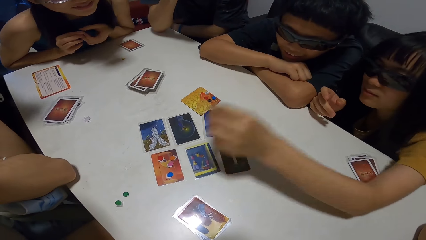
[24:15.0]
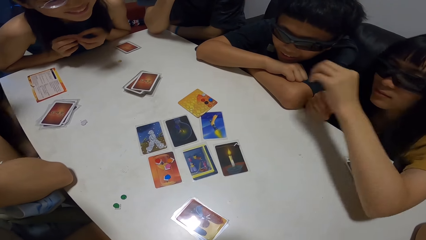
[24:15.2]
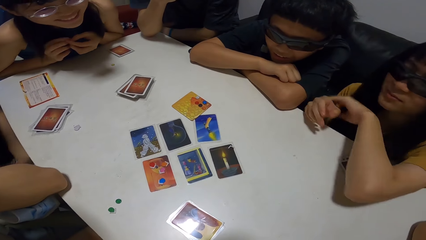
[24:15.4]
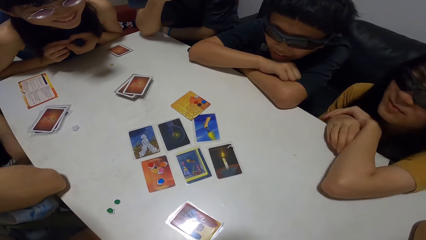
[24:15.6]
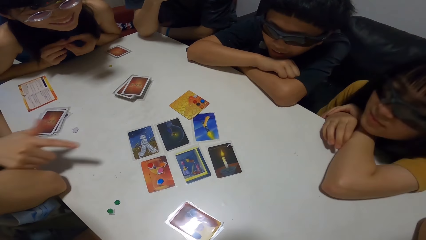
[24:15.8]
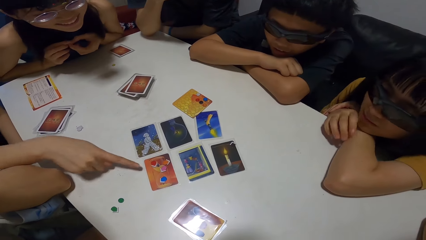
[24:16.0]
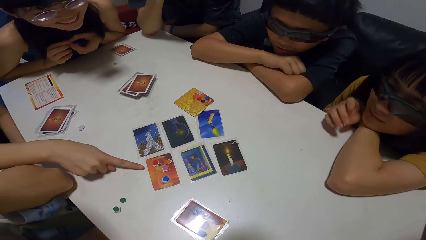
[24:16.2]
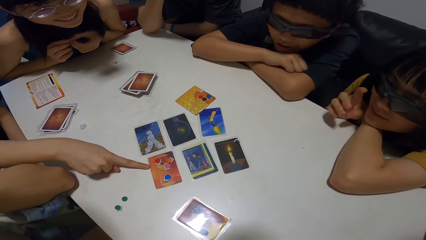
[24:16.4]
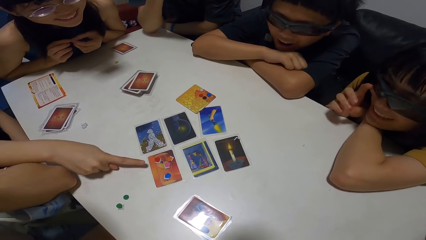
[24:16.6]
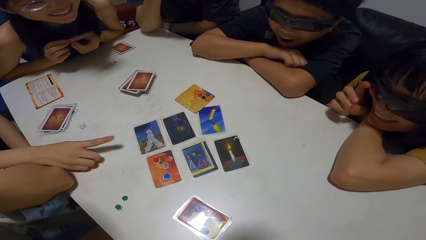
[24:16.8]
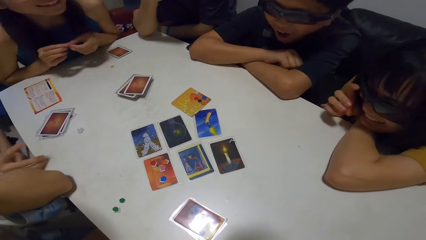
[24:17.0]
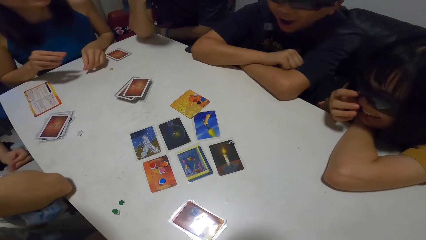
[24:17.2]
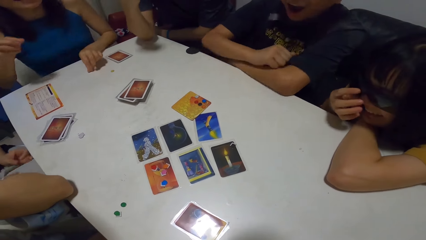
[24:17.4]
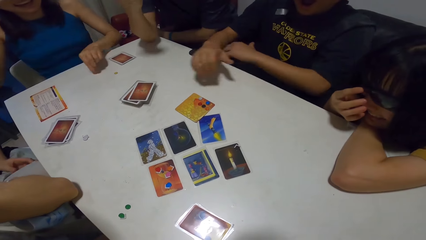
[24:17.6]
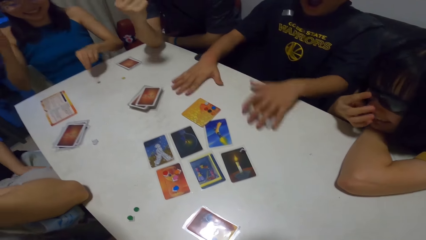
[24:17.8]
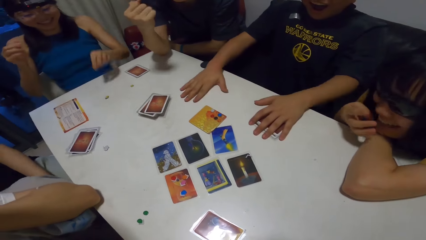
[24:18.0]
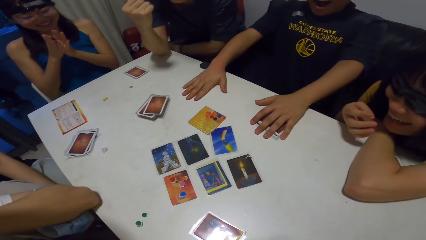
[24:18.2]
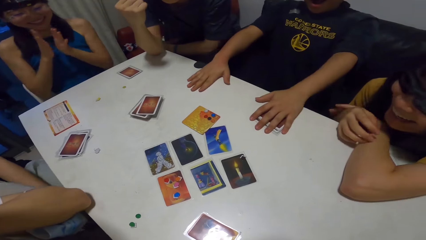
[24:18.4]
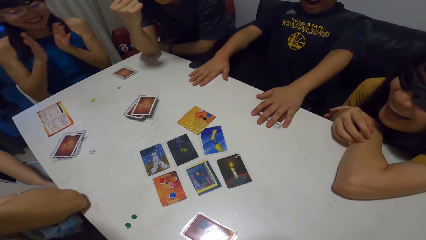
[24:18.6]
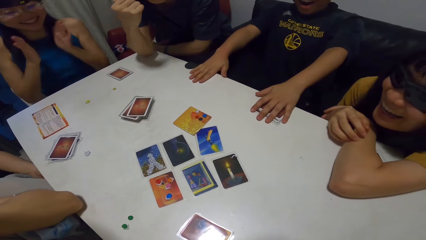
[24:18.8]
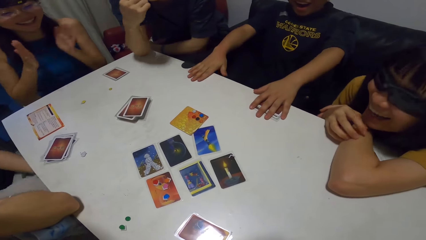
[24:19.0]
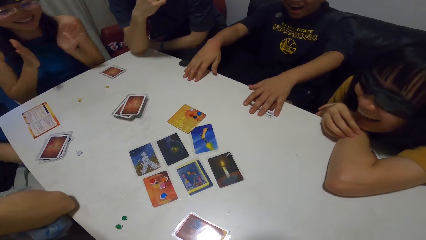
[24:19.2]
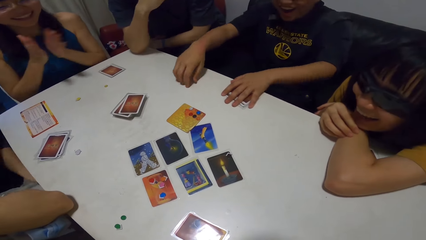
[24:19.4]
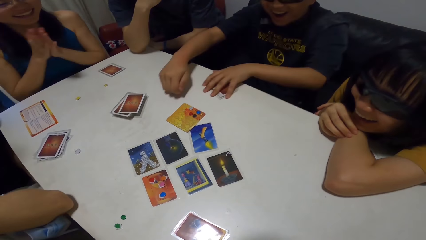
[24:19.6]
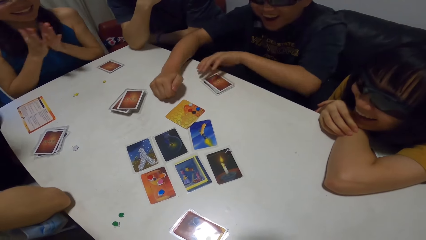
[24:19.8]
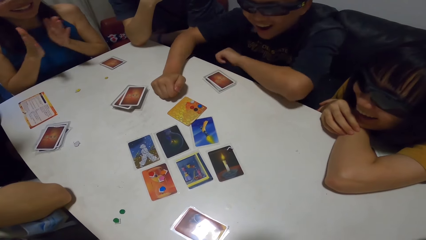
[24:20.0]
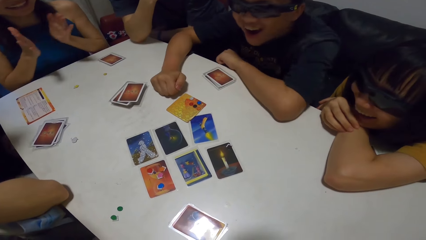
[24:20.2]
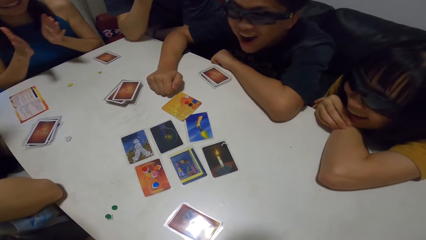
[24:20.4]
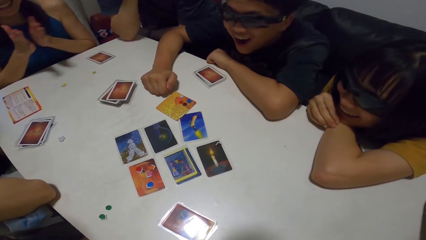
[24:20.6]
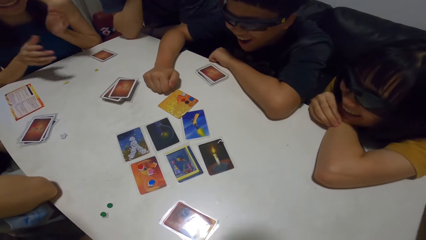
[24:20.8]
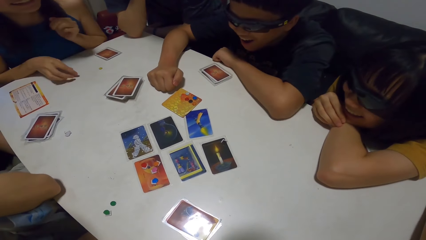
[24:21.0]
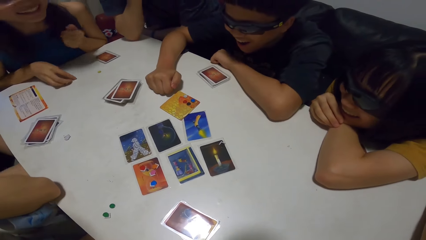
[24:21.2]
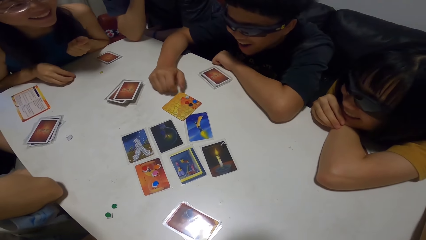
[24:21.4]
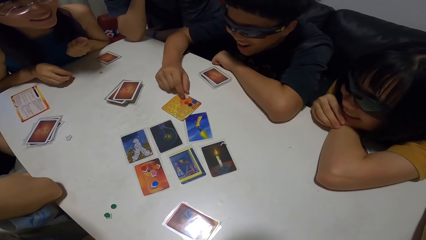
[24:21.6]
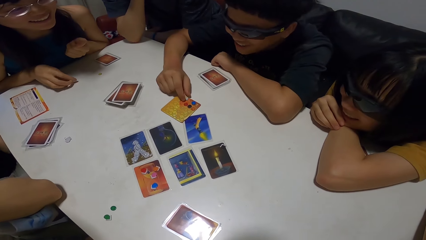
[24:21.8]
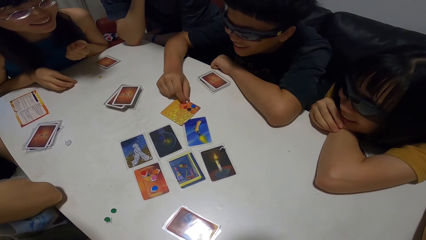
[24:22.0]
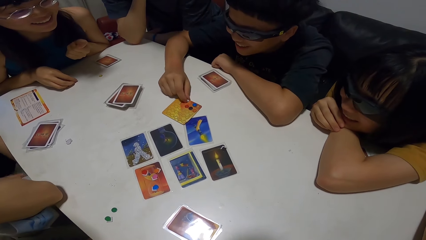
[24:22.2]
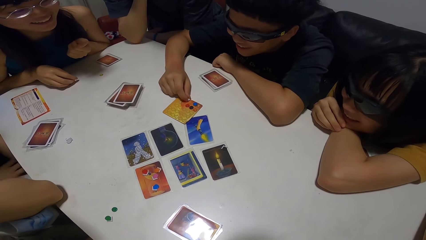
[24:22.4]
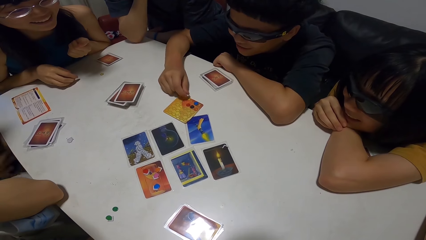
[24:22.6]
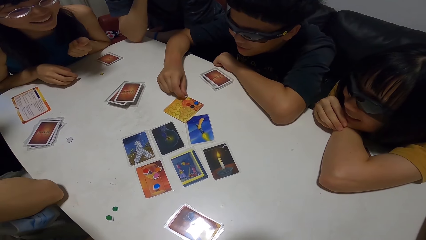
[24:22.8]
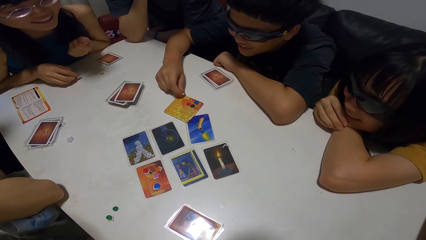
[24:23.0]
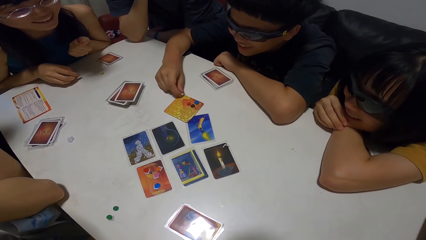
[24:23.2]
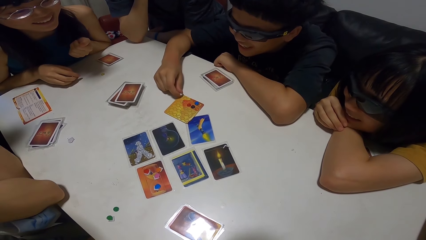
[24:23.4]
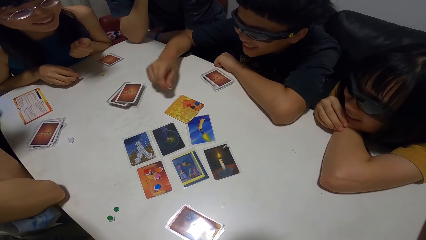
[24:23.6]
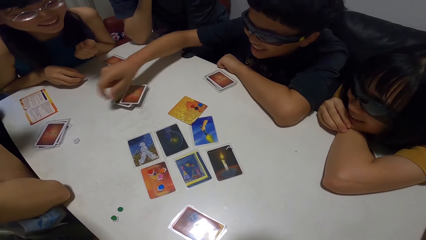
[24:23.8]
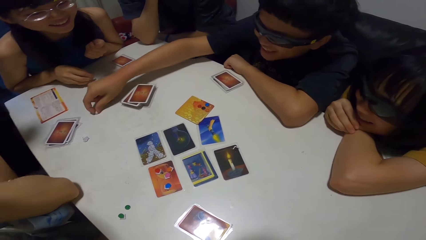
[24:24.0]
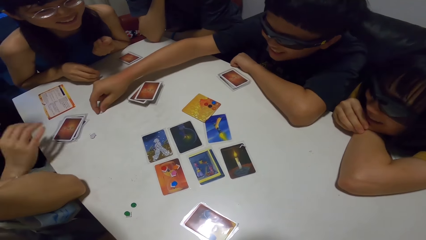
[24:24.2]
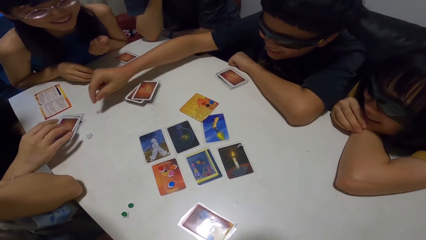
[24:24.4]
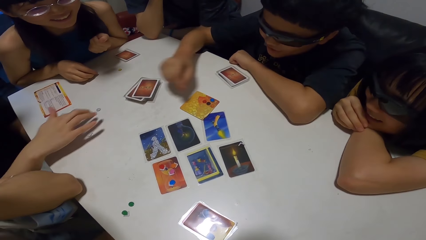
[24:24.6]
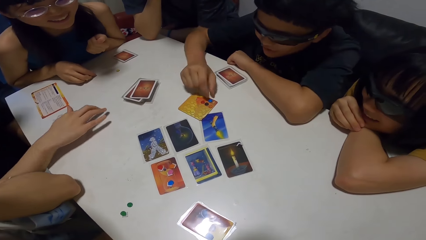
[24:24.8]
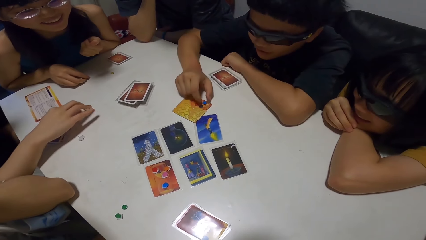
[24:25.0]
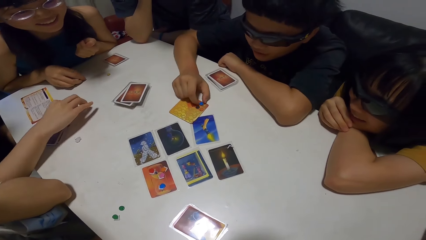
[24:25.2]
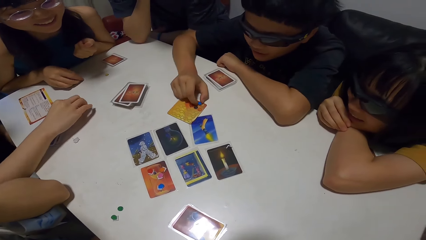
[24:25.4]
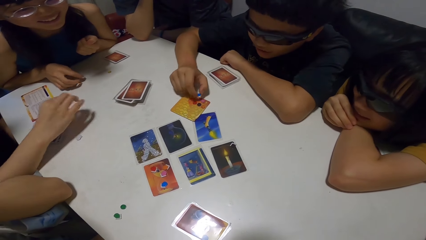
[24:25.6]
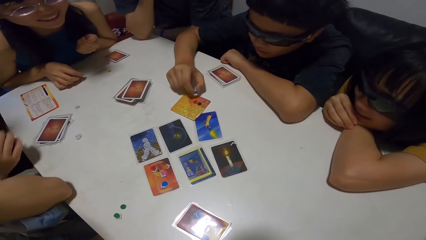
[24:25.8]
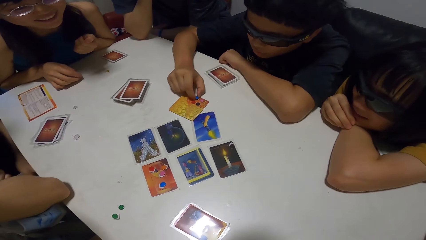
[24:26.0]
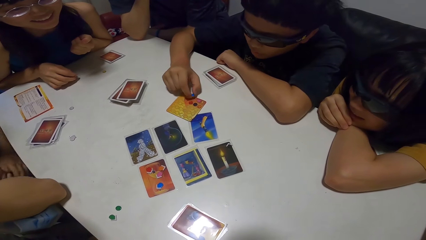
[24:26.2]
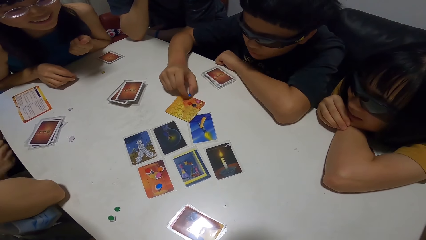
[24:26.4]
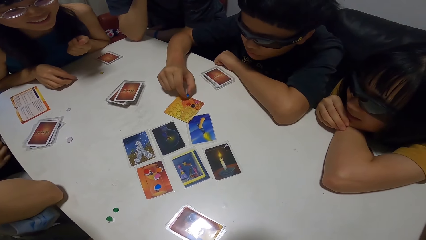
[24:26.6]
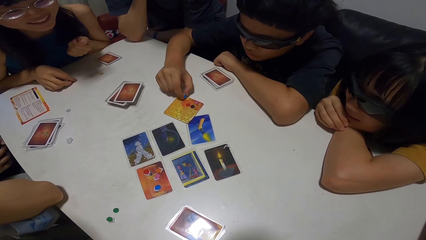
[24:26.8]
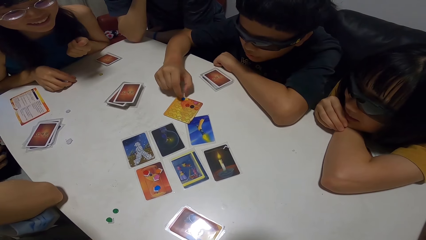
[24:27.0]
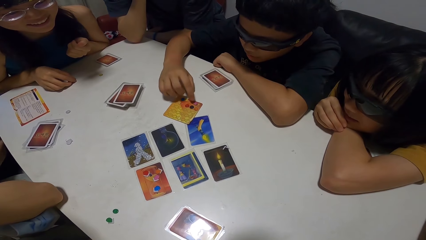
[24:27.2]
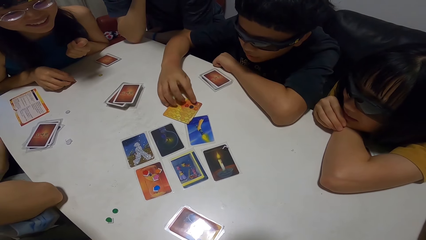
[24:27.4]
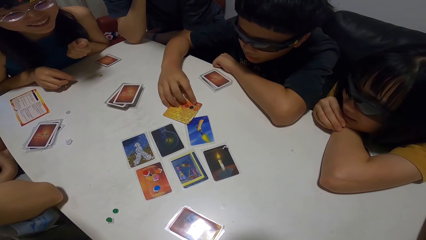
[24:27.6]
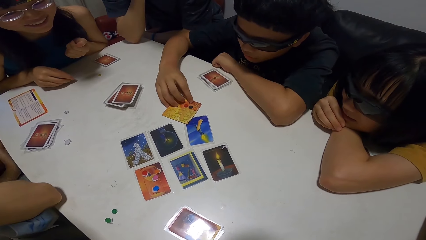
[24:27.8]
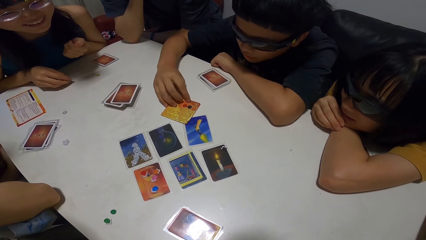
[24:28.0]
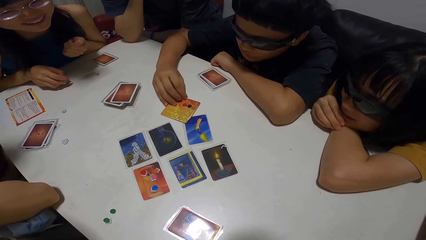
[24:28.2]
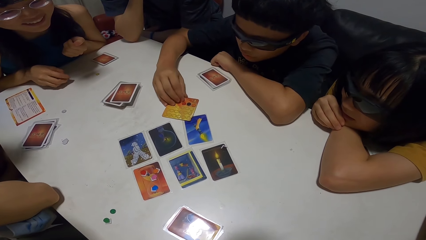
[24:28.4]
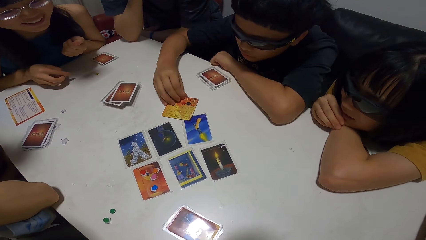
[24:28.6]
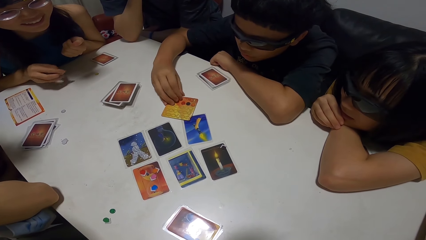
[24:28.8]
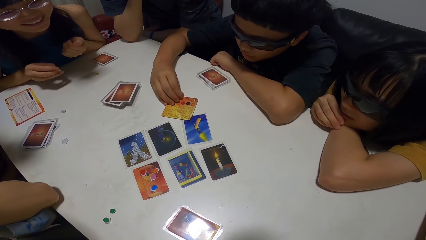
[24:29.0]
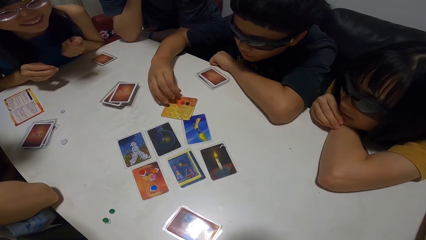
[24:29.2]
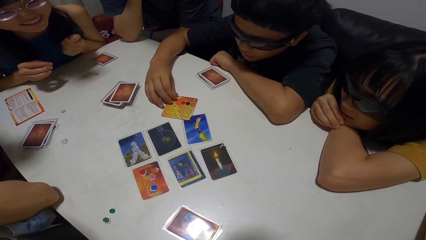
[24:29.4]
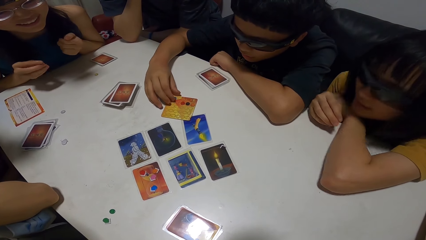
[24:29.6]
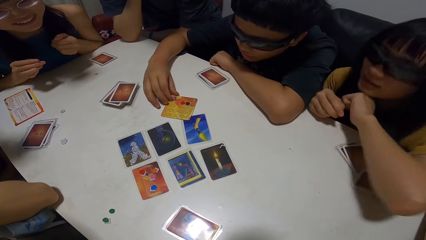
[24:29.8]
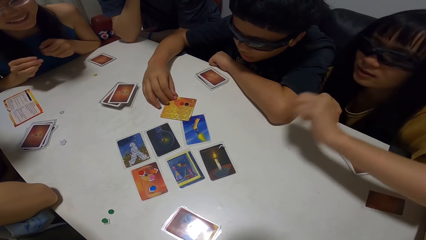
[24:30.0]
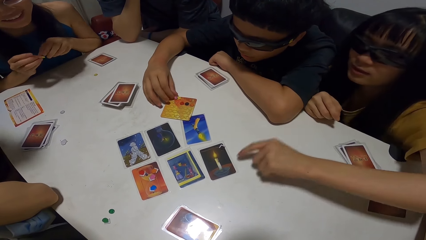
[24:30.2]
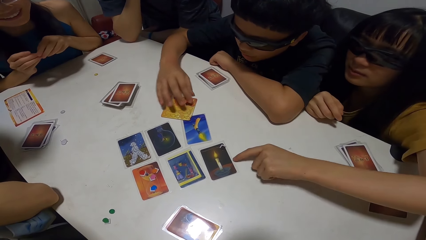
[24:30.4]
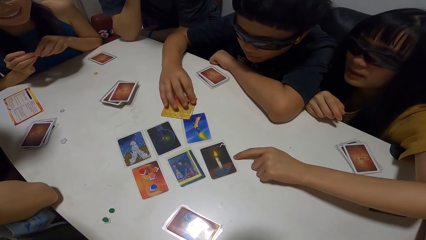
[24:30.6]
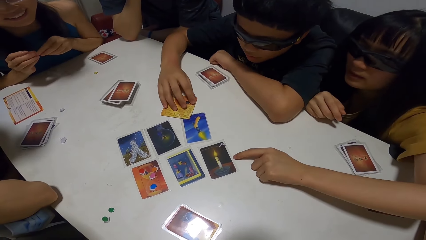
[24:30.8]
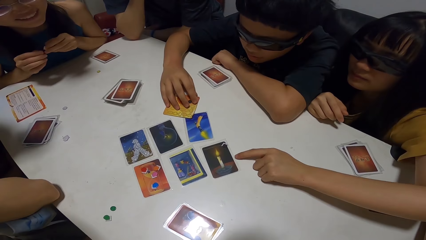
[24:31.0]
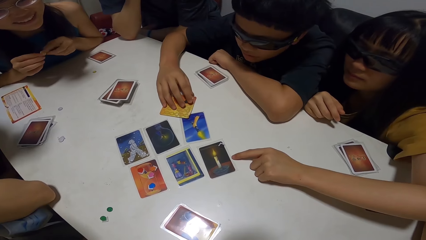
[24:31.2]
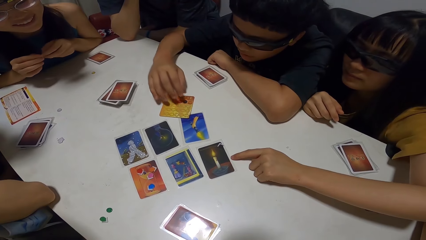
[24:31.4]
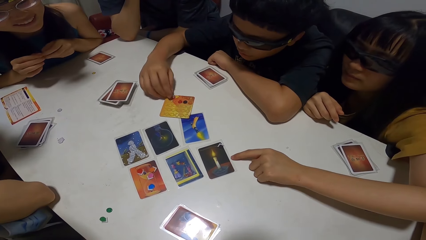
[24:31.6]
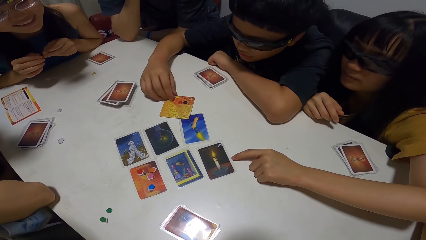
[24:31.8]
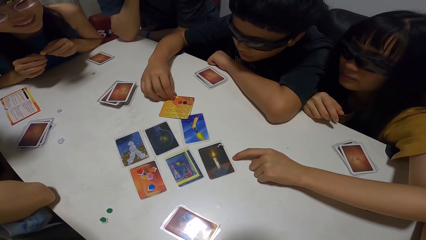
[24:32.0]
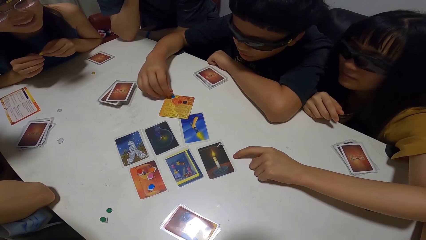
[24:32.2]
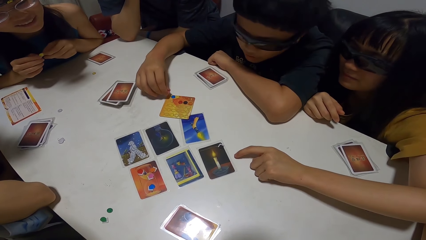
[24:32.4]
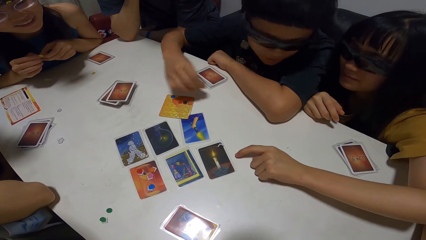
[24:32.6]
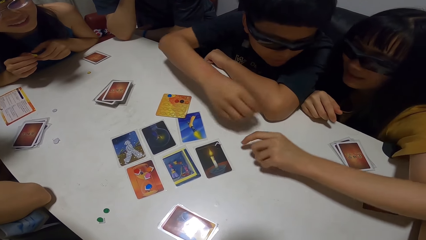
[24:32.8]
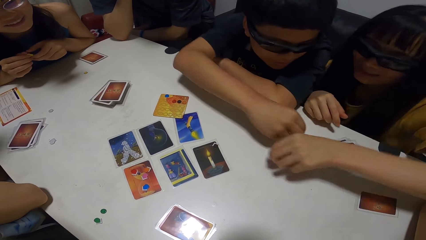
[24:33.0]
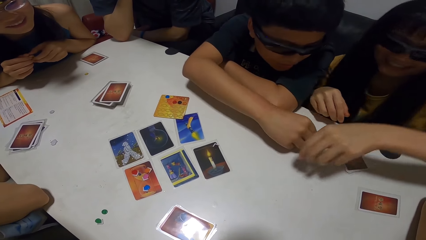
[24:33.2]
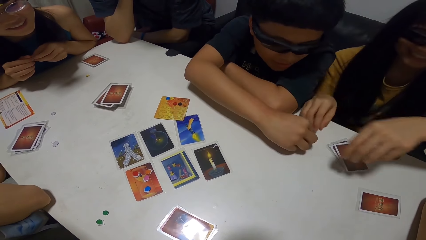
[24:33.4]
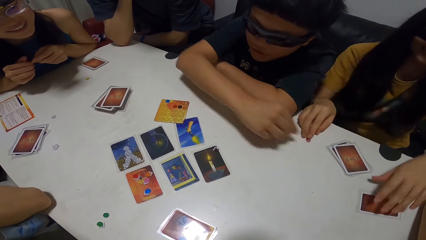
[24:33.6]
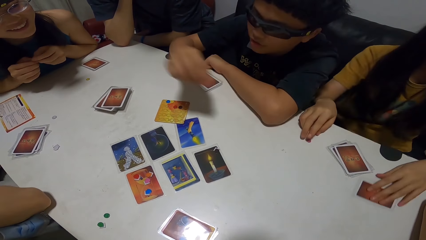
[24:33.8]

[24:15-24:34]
The woman puts the dice on the card and rests her head on her hand. Another woman points to a card on the table and interacts with several people. The first woman adjusts the camera with her left hand. A third woman drops the dice on the table. A lady claps her hand. The third woman plays with the dice from the table. A man takes a dice from the card with his left hand and interacts with several people. Another man puts a sticker on the table. The first man puts the dice on the table with his left hand. The second woman moves the dice on the table. The first man takes a dice from the card with his left hand, moves his left hand on the card, drops the dice on the card, interacts with several people and moves his left hand on the card. The third woman takes the dice from the table. The first woman points to the card on the table and interacts with the first man. The third woman holds the dice with both hands. The first man interacts with the first woman. The third woman plays with the dice in both hands. The first man takes a dice from the card with his left hand and drops the dice on the table.
